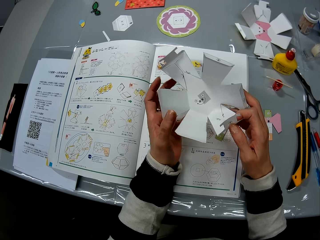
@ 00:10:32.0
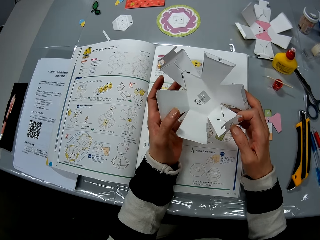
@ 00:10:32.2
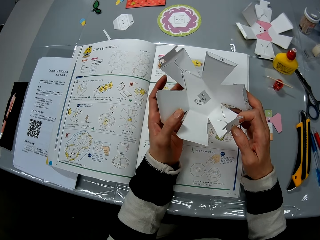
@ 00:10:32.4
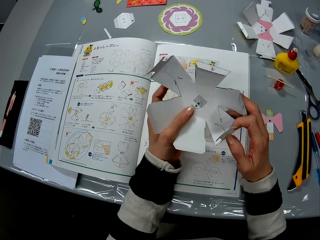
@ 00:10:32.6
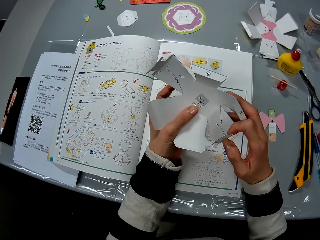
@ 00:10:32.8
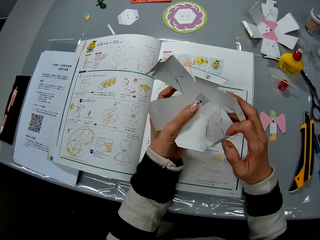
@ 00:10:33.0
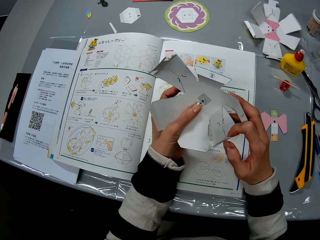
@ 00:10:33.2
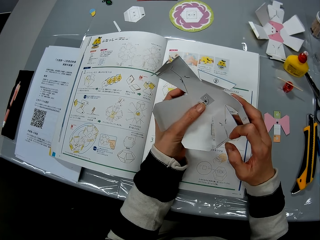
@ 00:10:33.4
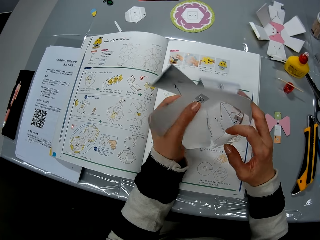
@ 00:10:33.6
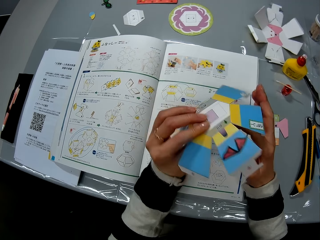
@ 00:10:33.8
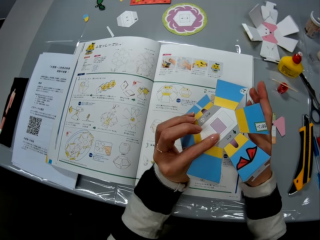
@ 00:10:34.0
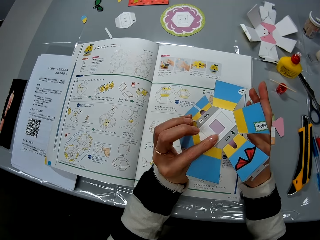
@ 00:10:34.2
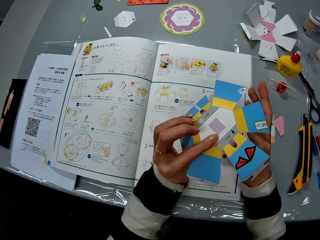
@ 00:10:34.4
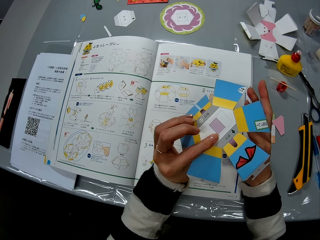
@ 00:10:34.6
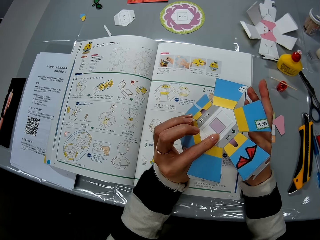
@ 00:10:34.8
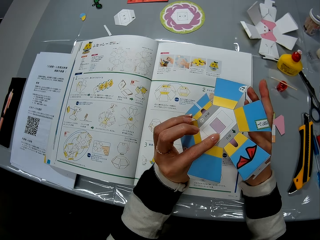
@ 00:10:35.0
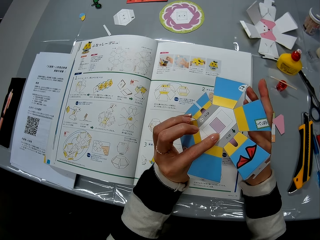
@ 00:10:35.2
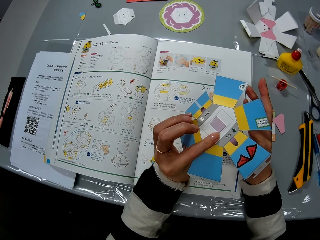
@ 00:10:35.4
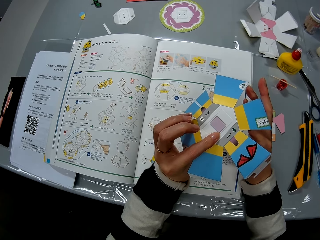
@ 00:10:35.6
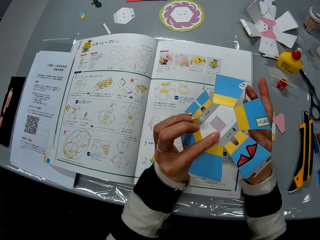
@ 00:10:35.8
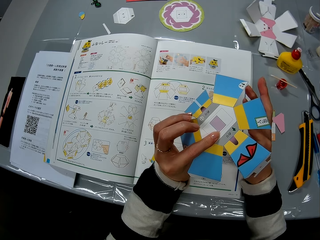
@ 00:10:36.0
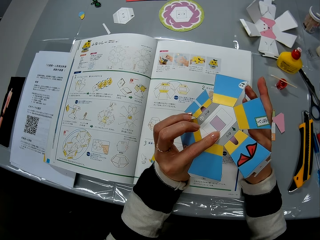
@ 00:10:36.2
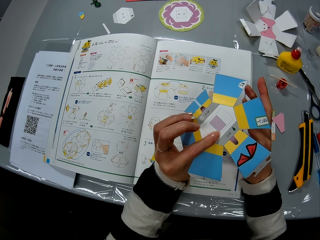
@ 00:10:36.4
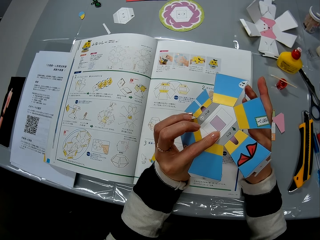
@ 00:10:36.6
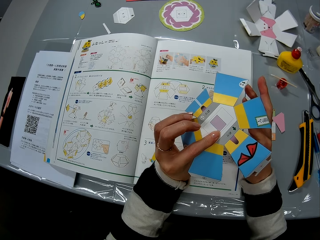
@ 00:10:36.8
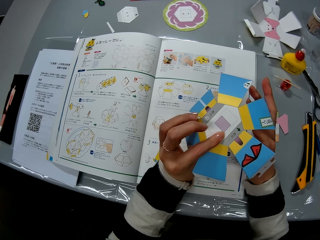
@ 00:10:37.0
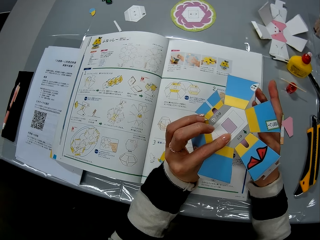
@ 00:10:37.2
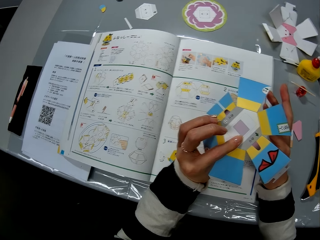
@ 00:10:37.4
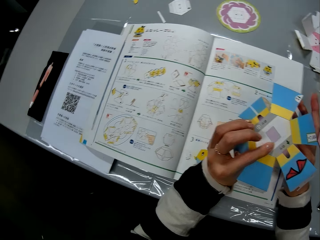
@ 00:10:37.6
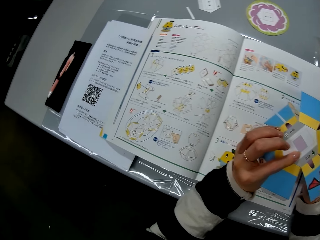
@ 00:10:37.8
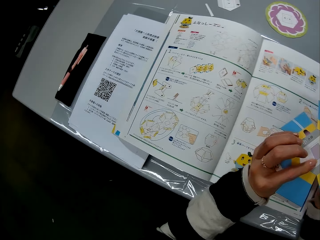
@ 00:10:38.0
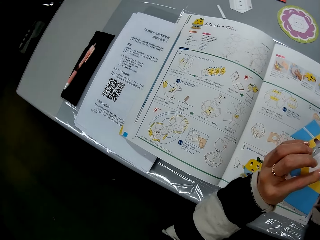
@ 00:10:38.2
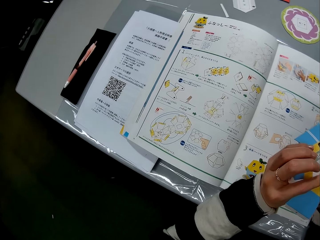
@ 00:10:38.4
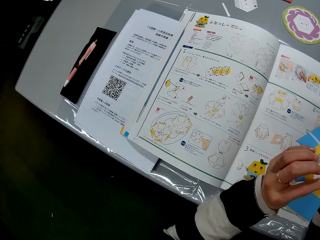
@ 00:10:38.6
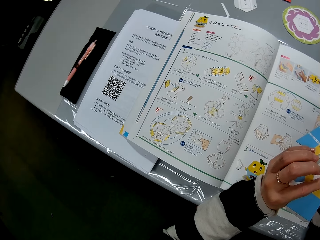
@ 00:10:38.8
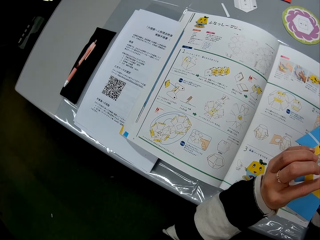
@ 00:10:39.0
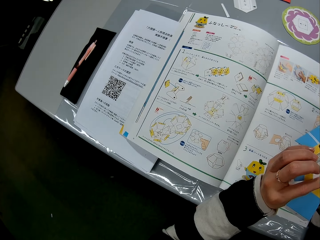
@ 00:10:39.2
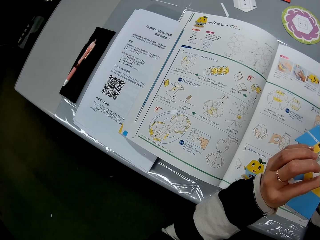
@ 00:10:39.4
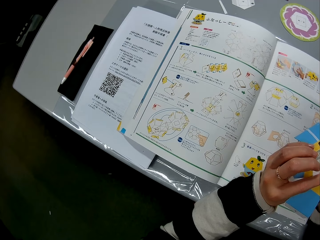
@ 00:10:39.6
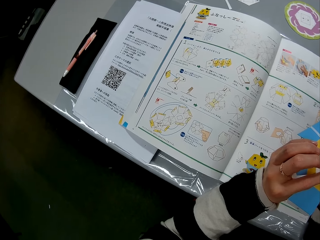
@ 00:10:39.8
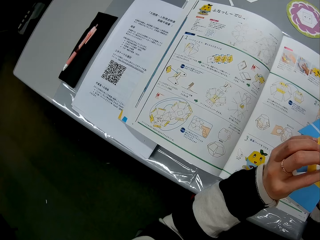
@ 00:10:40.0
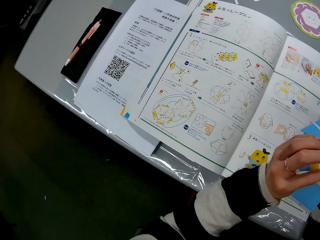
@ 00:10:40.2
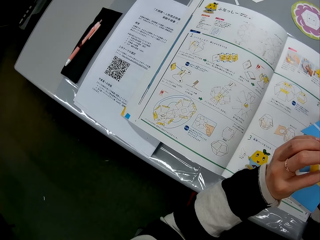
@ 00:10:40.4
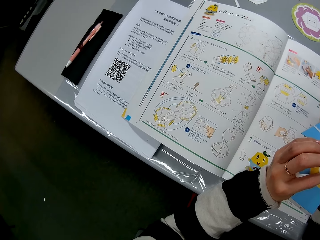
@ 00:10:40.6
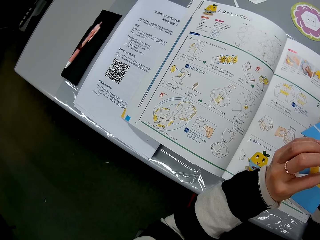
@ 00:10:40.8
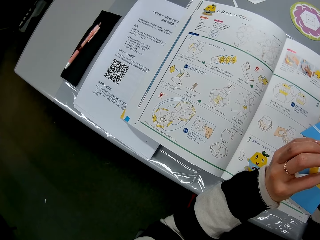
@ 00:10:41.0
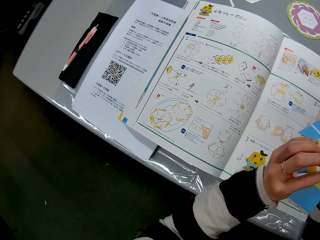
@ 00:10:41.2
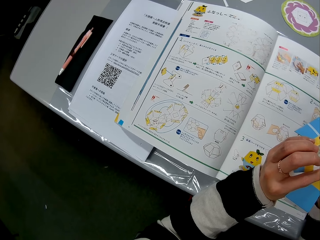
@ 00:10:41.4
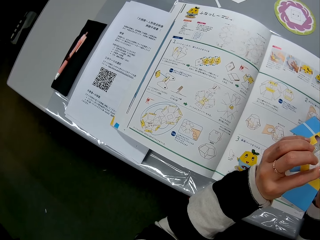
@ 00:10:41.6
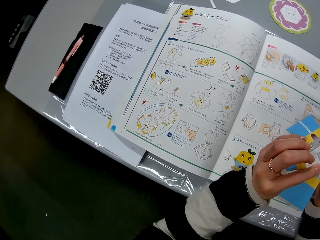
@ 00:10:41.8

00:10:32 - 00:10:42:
The camera wearer turns over the craft paper in her hands. She looks at the craft paper in her hands. She looks at the book.

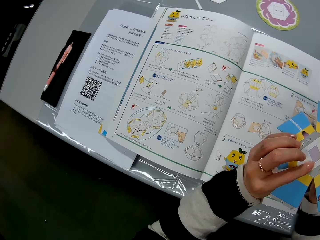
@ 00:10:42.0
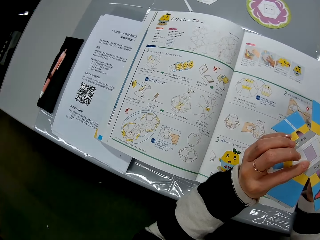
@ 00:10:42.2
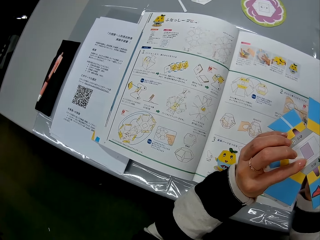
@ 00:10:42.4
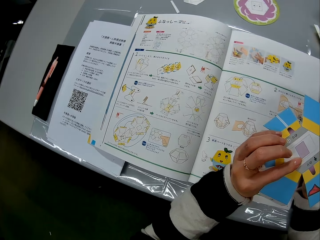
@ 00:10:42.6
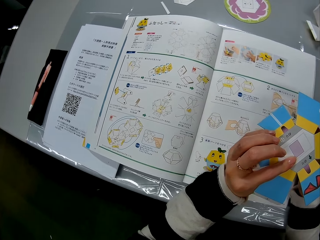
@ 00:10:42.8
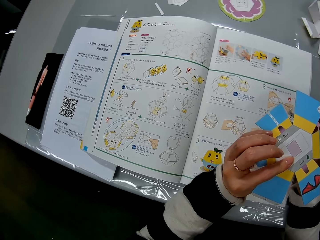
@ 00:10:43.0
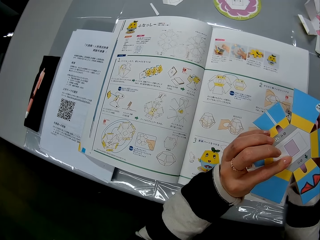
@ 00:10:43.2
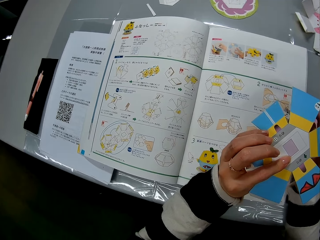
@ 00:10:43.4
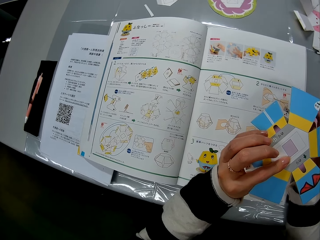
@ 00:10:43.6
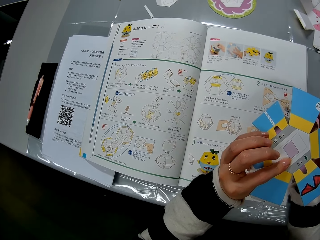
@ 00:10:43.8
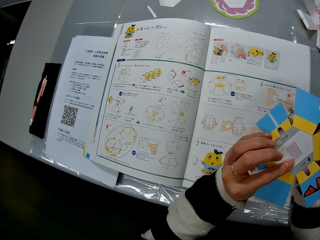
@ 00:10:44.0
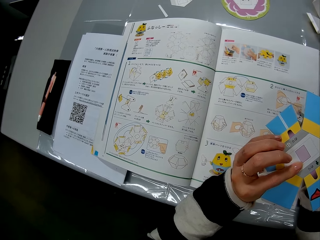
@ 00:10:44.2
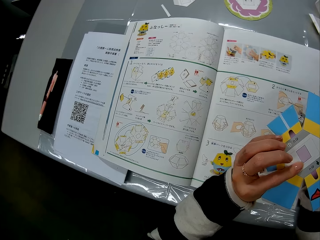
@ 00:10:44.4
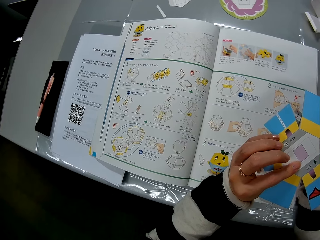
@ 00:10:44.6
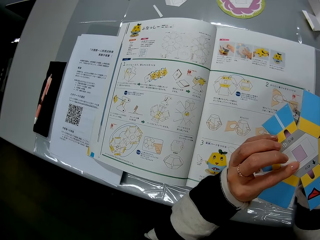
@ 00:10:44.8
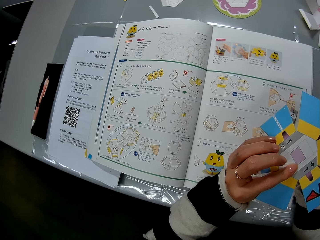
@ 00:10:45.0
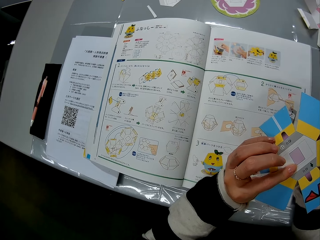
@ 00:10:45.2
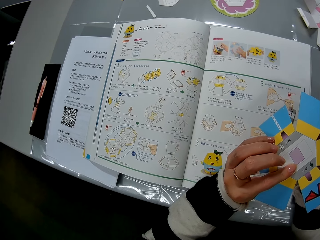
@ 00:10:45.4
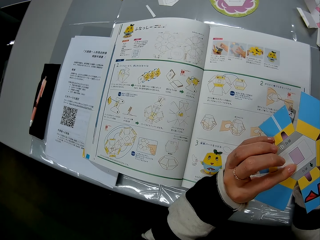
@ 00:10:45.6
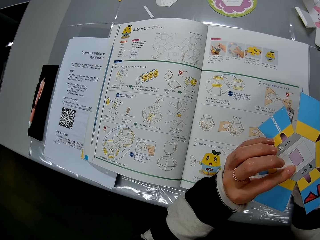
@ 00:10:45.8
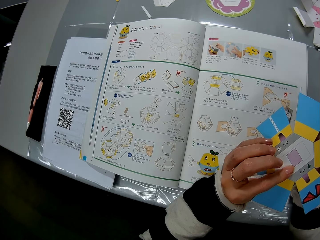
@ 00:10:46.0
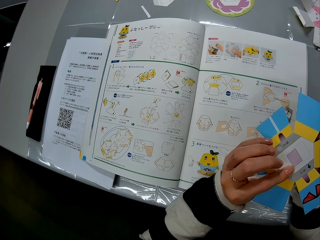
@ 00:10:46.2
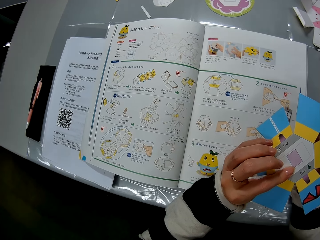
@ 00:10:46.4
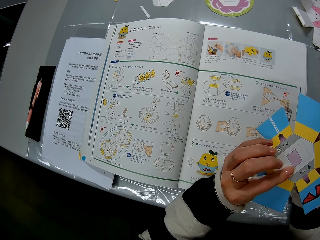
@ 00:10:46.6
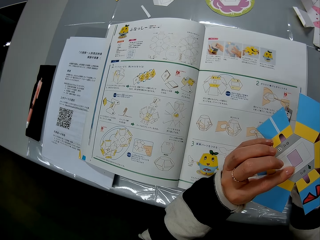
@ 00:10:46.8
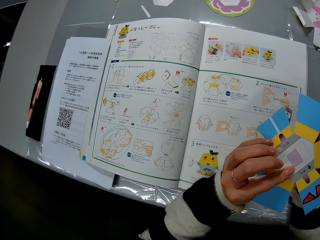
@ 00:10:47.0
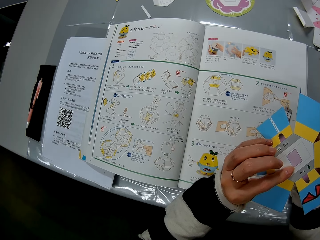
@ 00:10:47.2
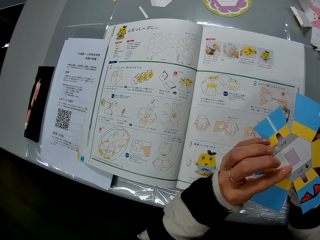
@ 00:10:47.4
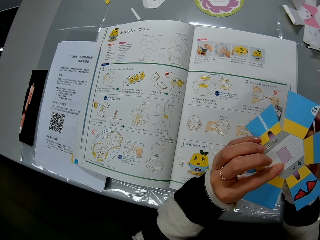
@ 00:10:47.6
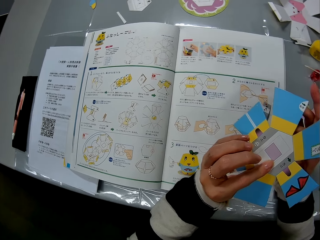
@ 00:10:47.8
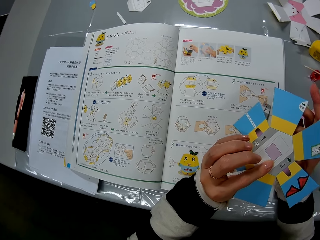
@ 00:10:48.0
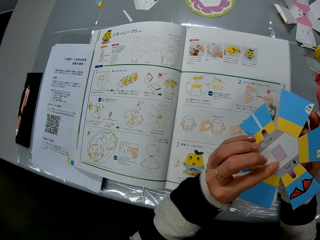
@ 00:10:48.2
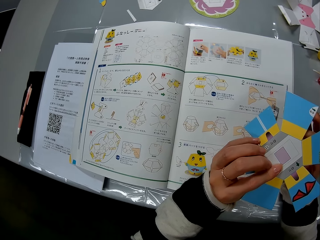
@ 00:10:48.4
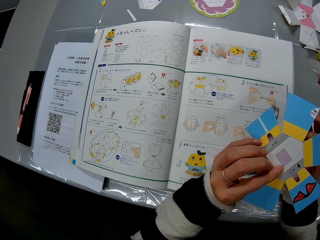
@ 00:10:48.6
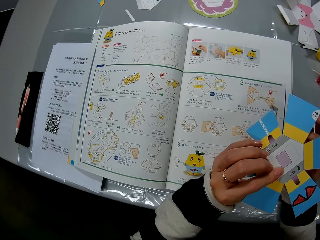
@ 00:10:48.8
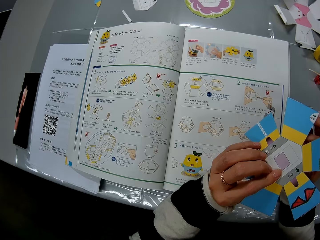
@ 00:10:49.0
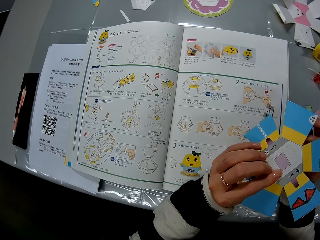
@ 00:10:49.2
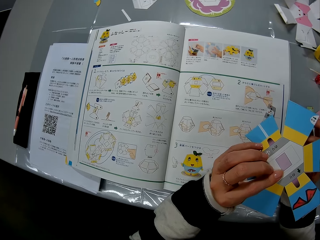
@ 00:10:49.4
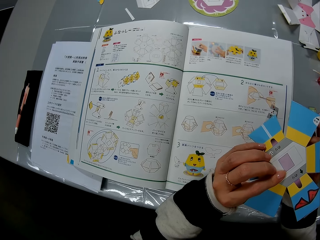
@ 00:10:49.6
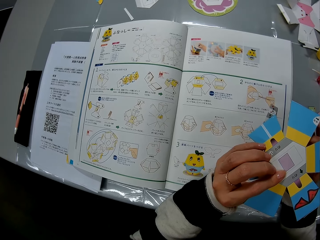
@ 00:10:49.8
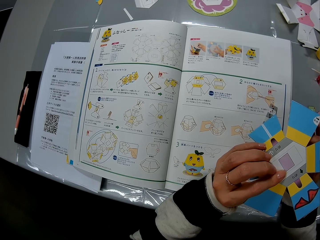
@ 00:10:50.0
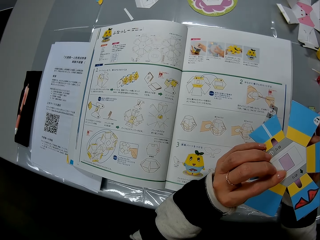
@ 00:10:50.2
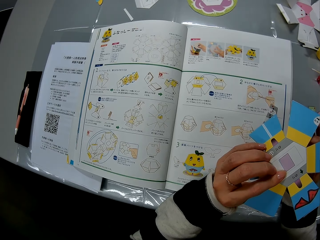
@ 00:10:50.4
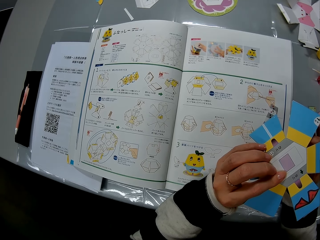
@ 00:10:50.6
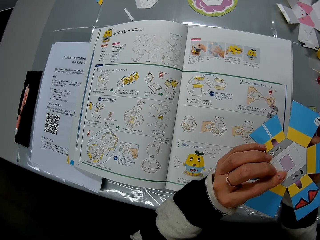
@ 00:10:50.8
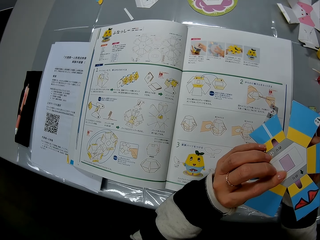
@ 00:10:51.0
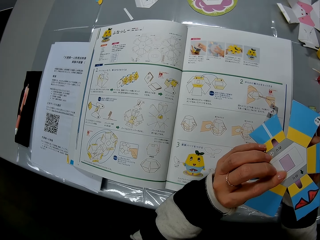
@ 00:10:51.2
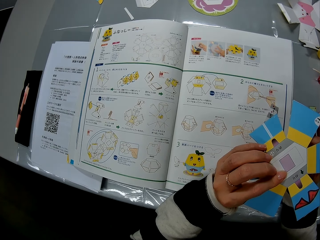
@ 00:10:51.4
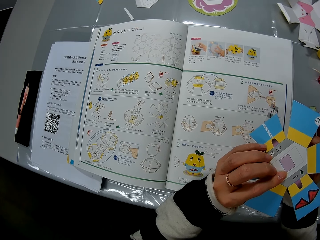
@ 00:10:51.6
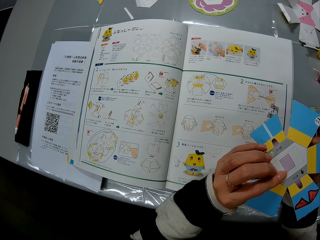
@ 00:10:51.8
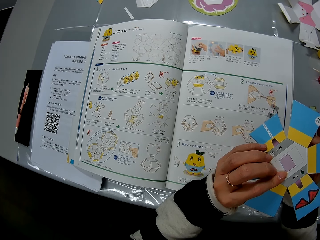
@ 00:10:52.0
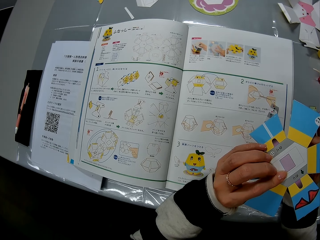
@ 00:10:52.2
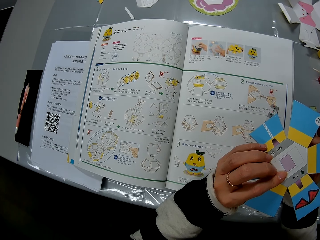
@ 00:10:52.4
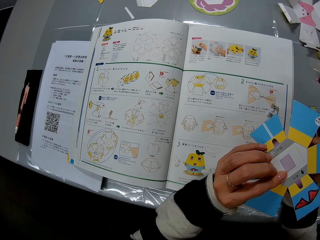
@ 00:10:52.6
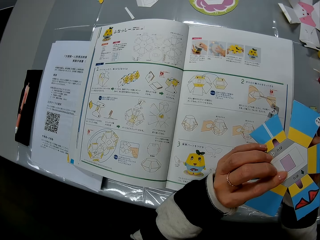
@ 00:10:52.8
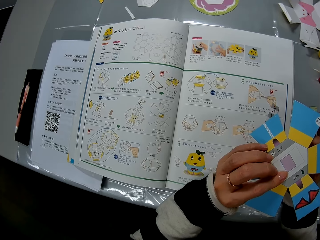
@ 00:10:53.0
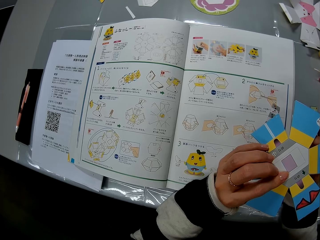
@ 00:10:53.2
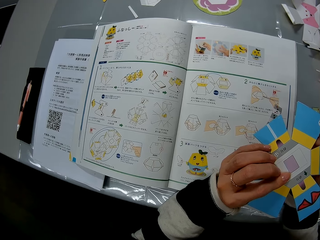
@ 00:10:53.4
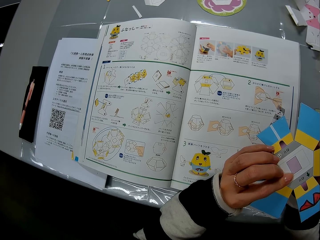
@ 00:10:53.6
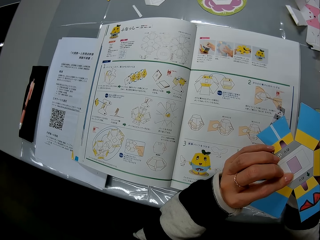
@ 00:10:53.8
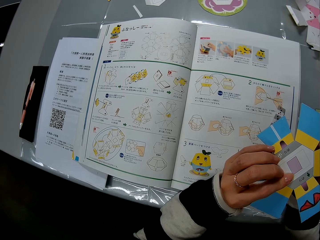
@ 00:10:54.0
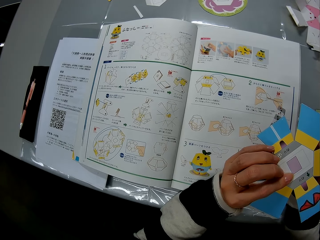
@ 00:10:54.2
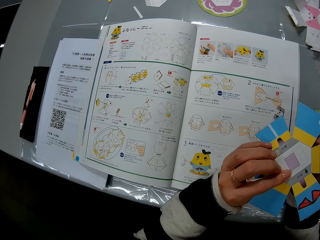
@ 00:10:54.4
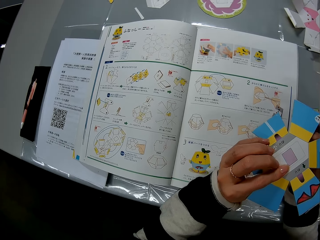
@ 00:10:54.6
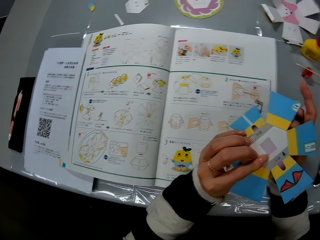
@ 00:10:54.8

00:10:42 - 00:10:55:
The camera wearer looks at the card.
